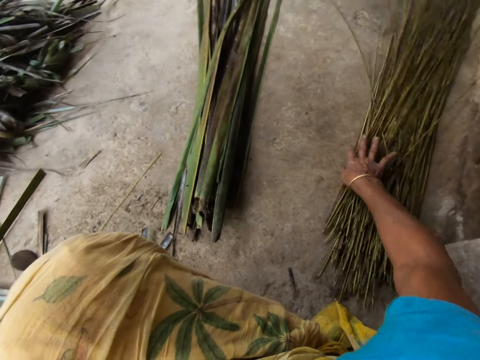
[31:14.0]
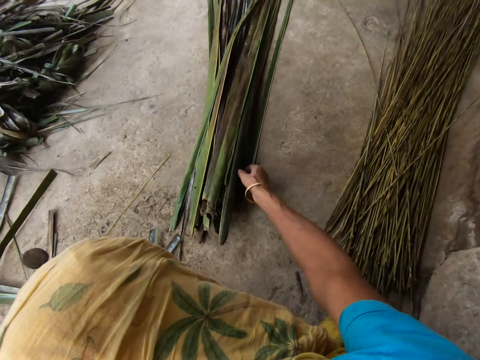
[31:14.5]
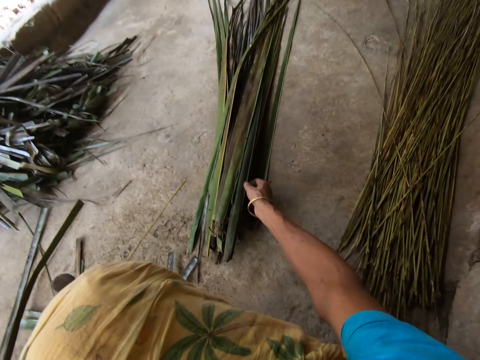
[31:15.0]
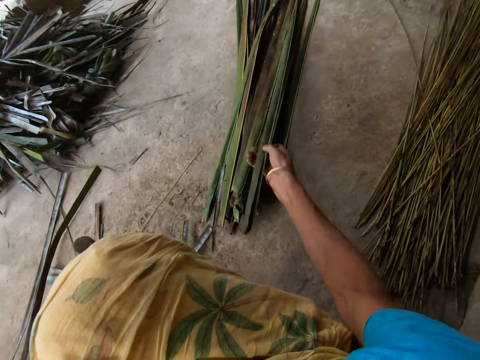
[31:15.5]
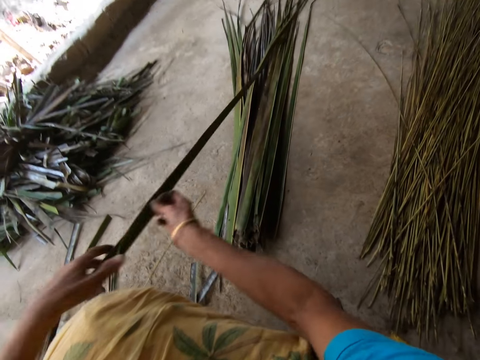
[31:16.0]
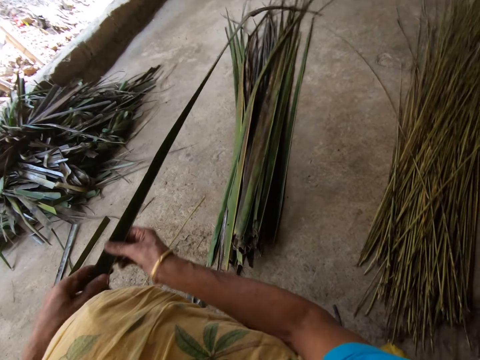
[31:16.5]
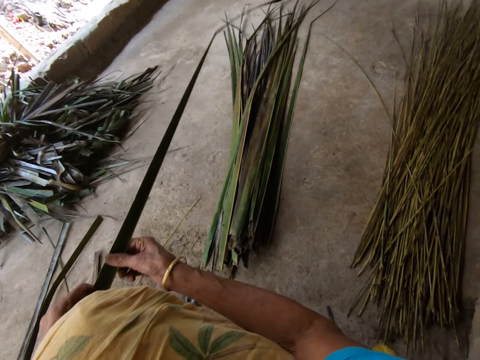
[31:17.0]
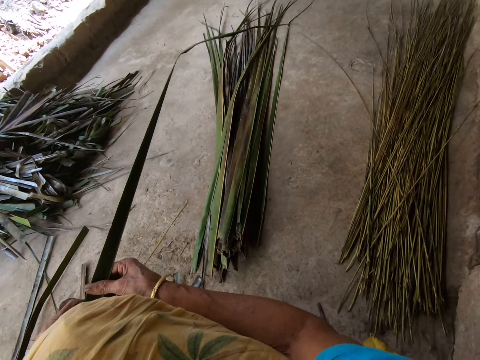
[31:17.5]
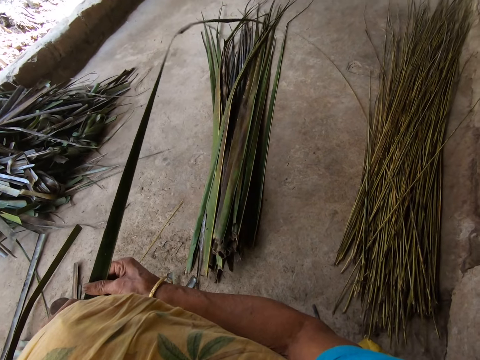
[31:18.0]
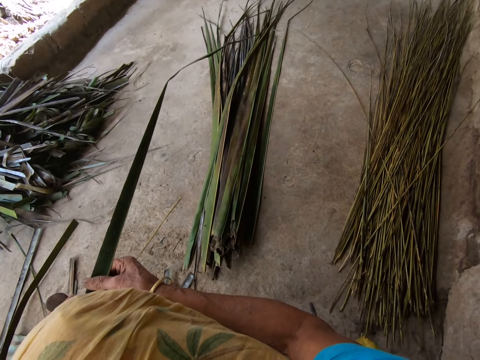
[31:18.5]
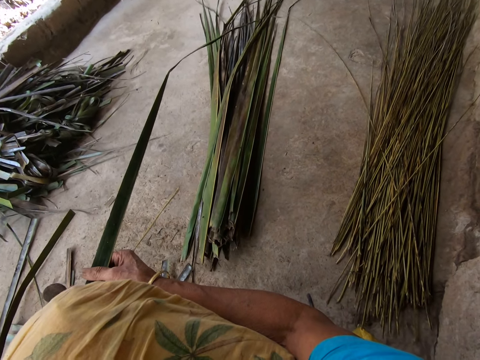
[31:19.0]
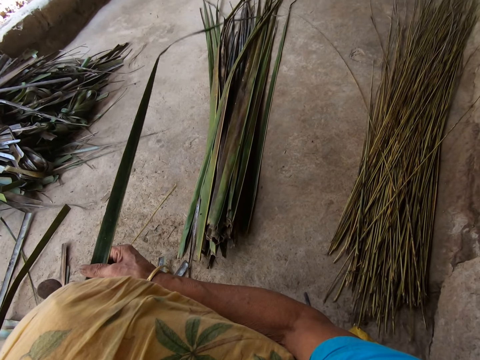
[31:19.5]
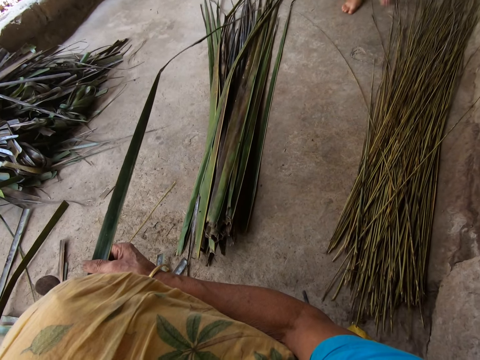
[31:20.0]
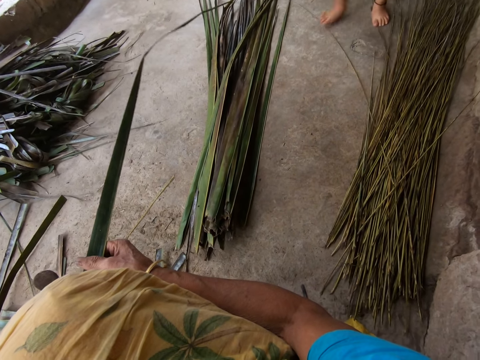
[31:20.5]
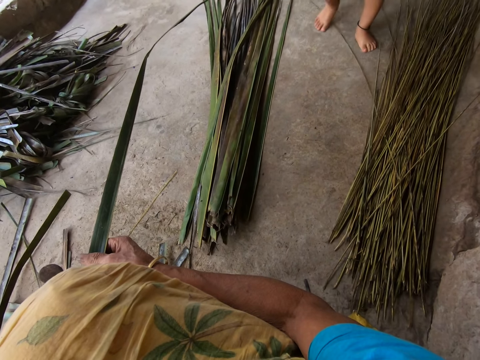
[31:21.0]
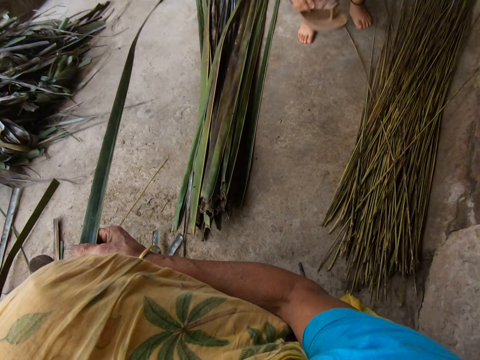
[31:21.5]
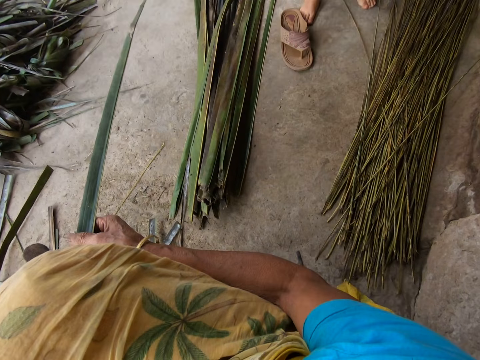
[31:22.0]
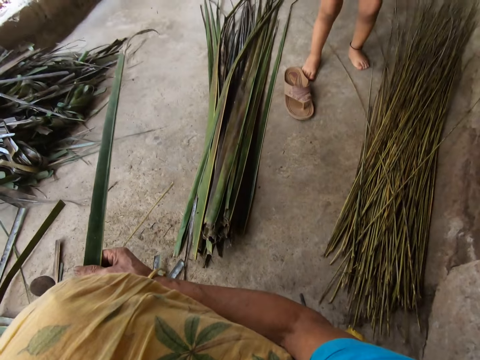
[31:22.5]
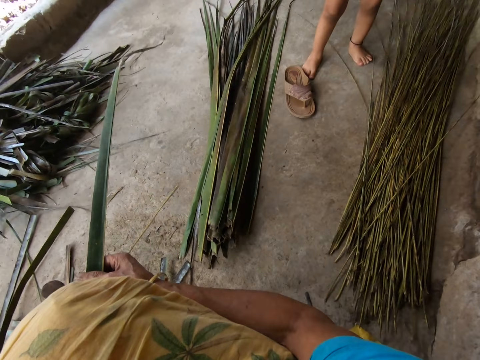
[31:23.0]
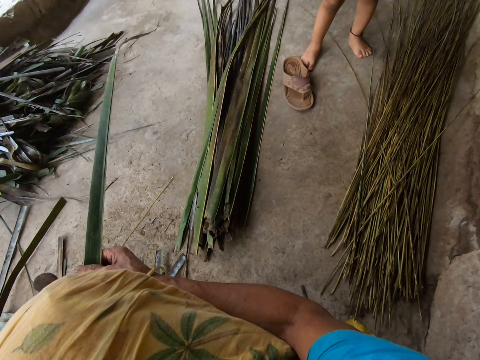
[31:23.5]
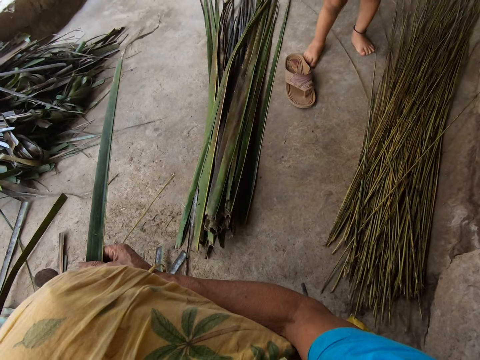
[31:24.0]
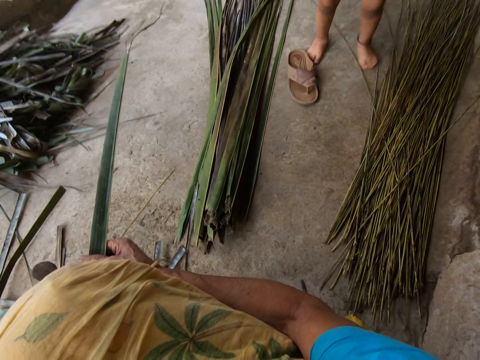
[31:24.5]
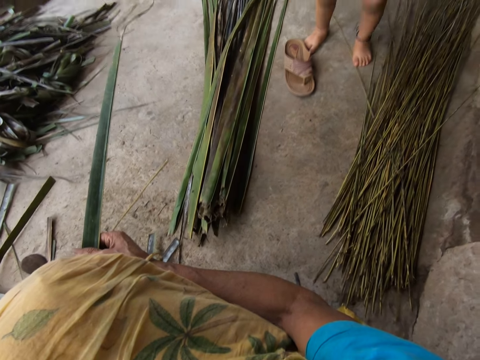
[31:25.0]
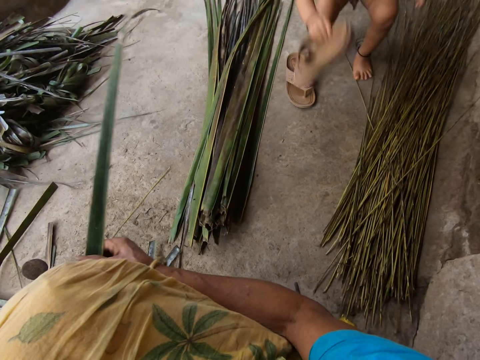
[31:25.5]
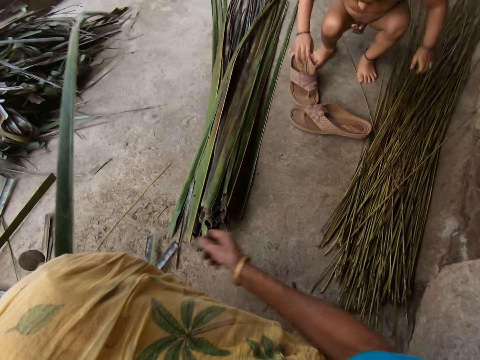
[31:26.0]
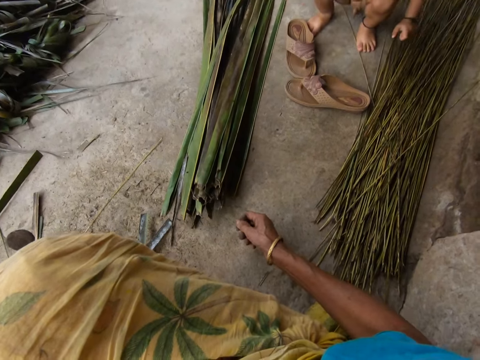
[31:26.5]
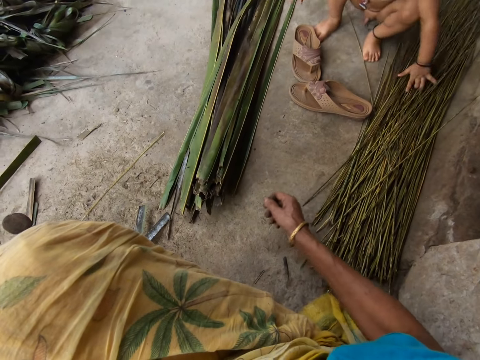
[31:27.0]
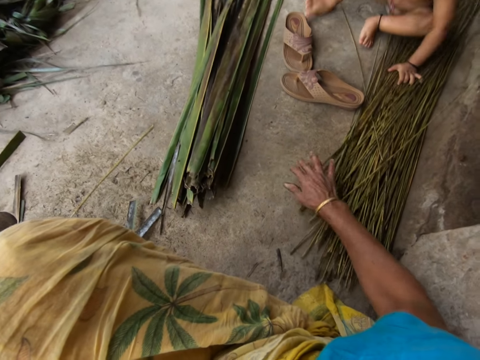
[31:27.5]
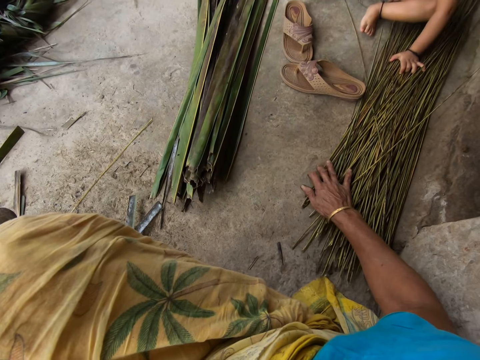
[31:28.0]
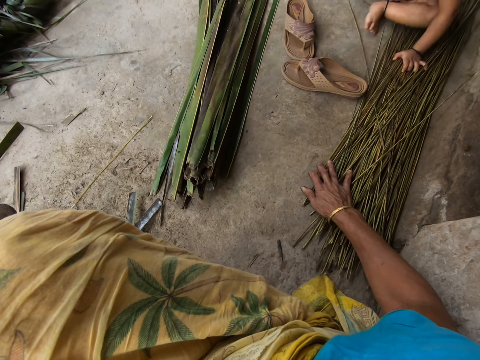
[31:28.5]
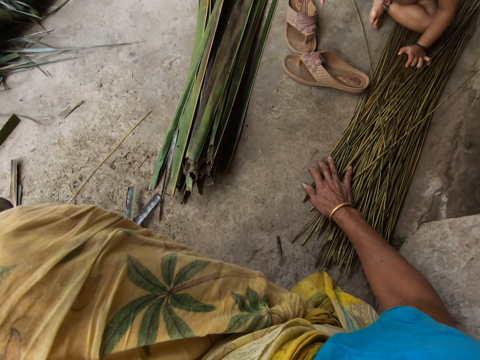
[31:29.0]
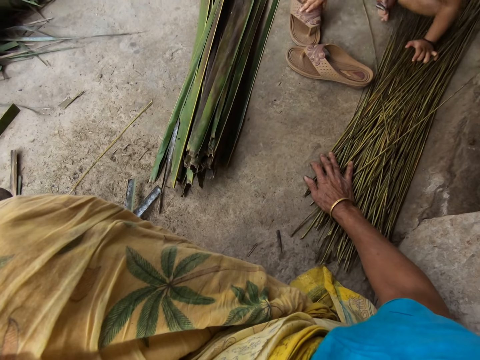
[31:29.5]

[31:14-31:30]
The camera wearer picks up a leaflet or coconut leaf from the floor with her right hand. She holds the coconut leaf. A baby walks towards the camera wearer. The baby drops a pair of palm slippers on the floor with both his hands. The baby puts a sandal on the floor. The camera wearer holds the coconut leaf midrib on the floor.

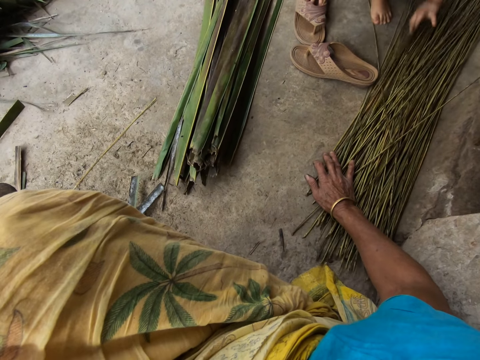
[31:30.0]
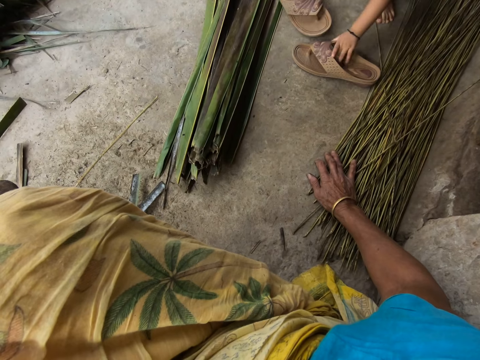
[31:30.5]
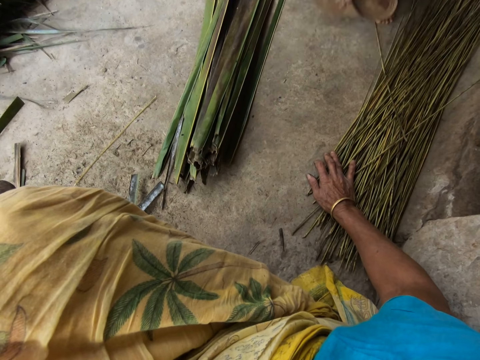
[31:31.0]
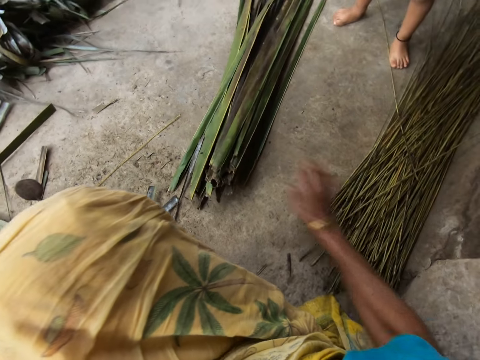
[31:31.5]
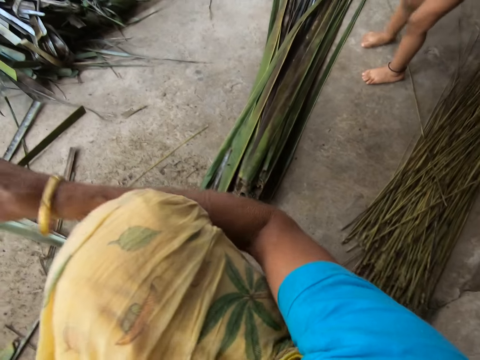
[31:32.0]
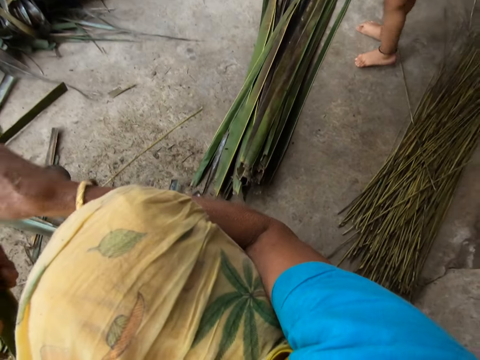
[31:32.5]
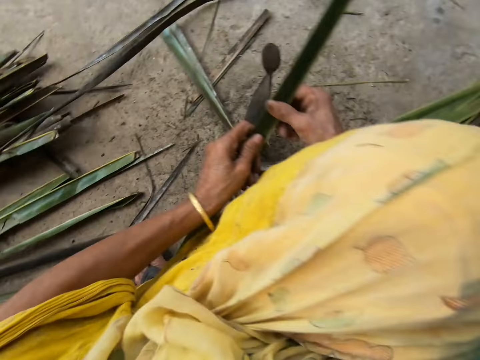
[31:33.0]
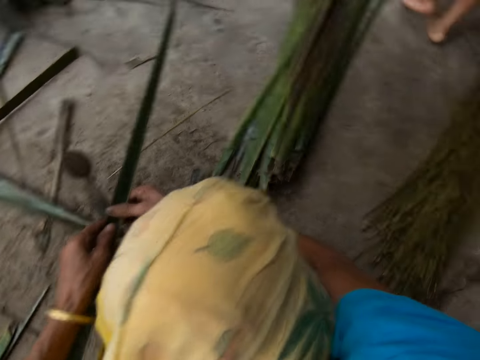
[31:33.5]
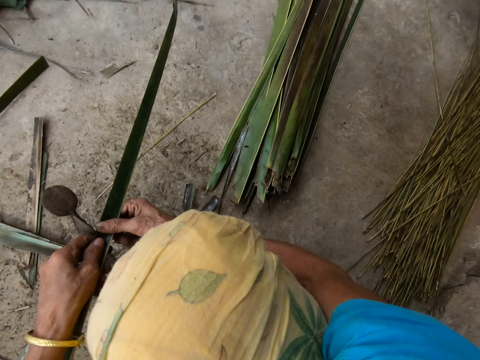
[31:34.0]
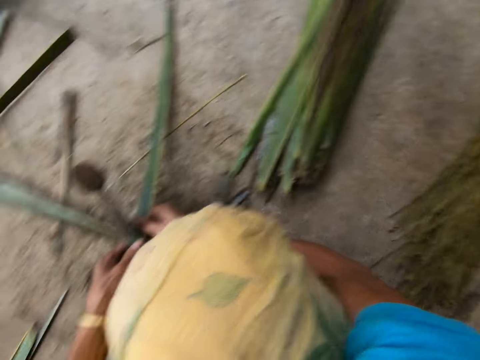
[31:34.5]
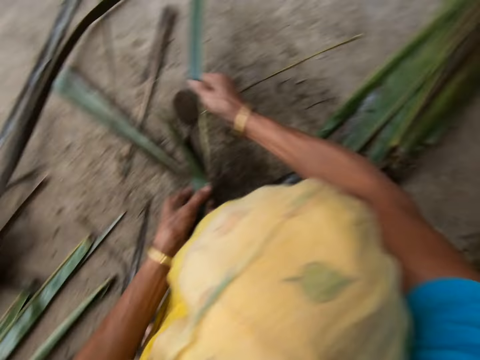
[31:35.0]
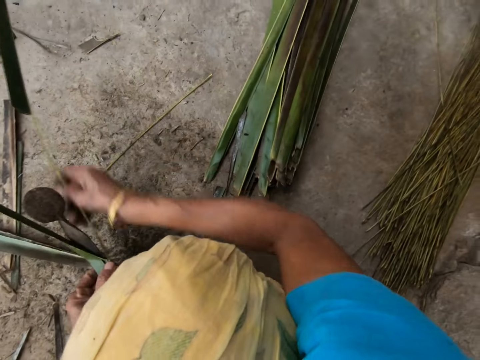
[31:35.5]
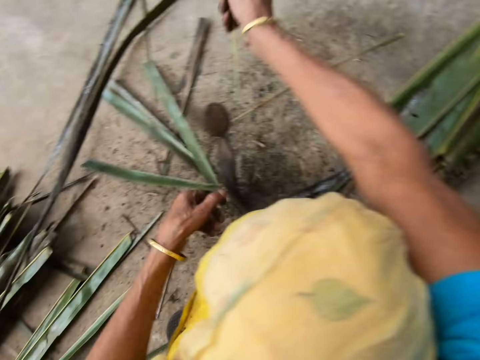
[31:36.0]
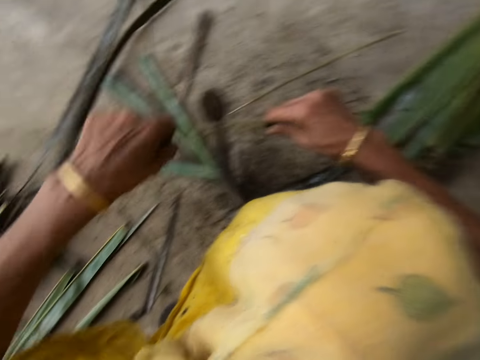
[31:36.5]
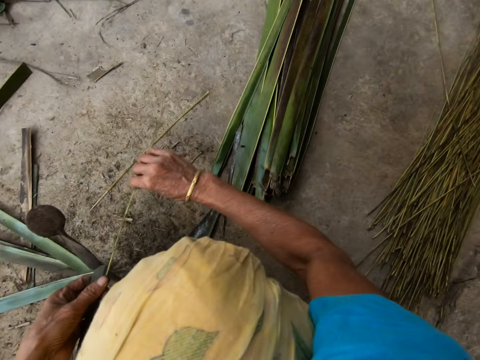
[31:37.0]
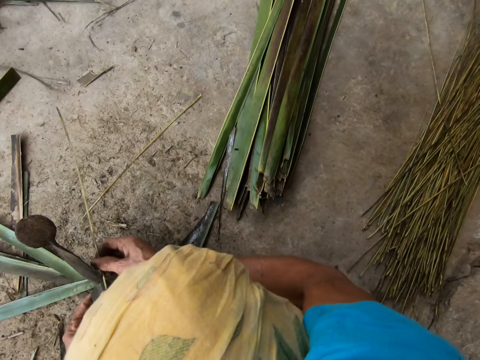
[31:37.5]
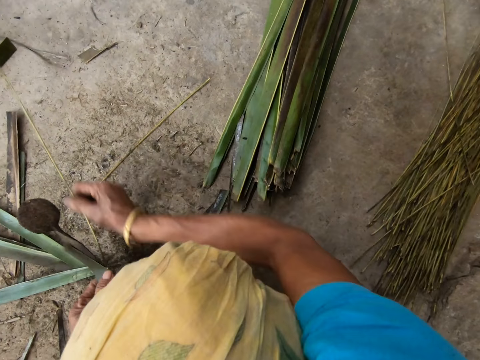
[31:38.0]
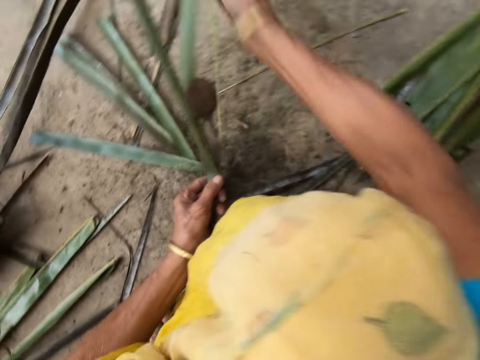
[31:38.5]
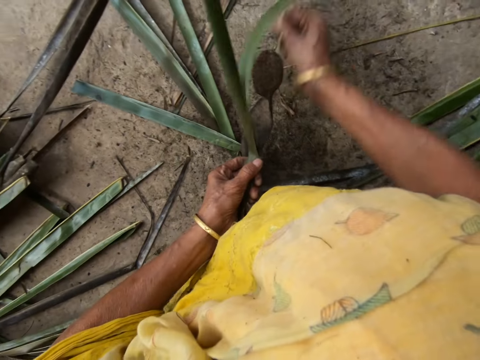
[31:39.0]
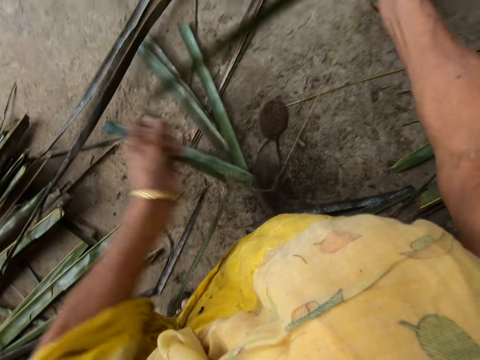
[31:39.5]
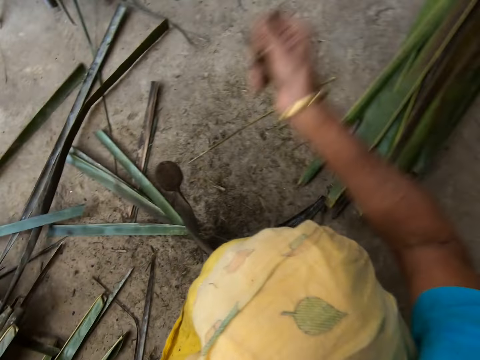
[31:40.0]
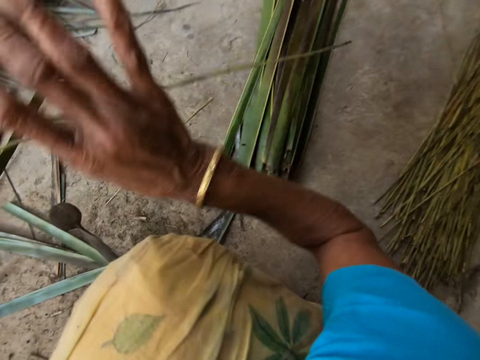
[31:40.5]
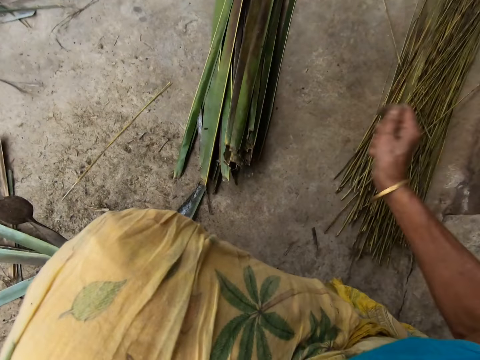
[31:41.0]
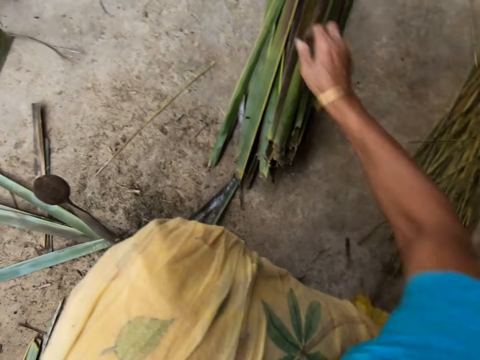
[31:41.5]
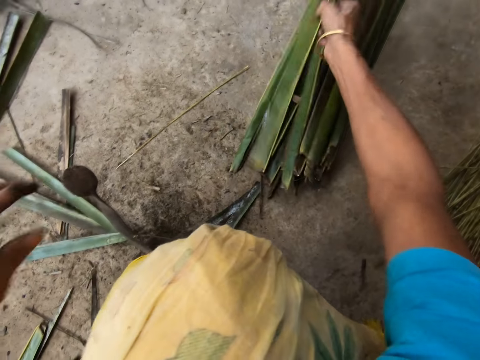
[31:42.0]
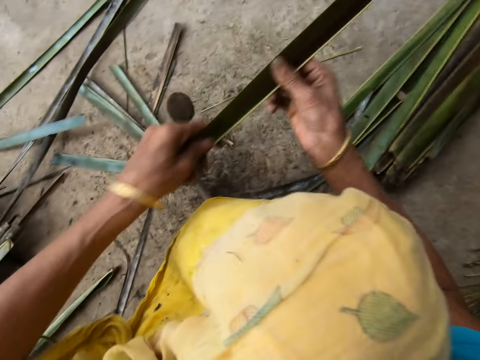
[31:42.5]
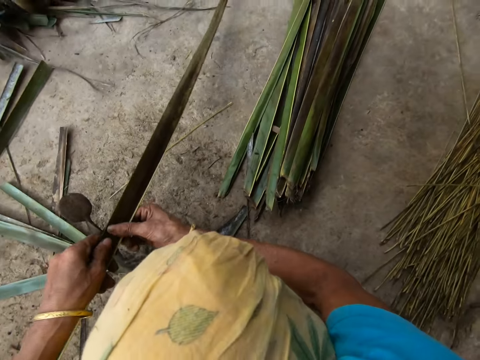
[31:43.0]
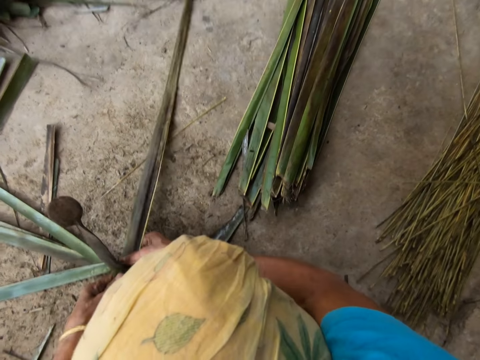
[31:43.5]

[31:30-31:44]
A boy carries the palm slippers from the floor with both hands. The camera wearer trims a leaflet or coconut leaf from a stick or midrib with the sharp-edged iron rod or vegetable cutter on the floor. She pulls the midrib on the coconut leaf. She reaps the coconut leaf off the midrib on the vegetable cutter. She pulls the midrib on the coconut leaf. She drops the stick on the floor with her right hand. She picks up a leaflet from the floor with her right hand.
